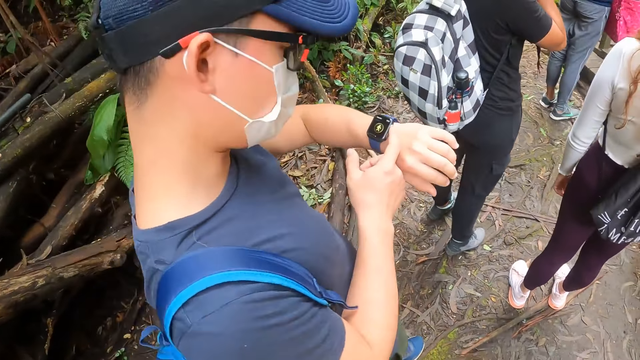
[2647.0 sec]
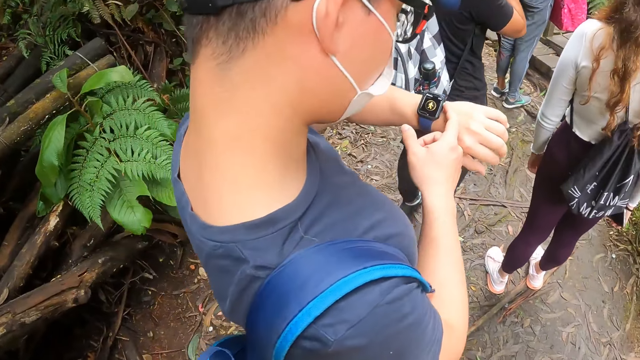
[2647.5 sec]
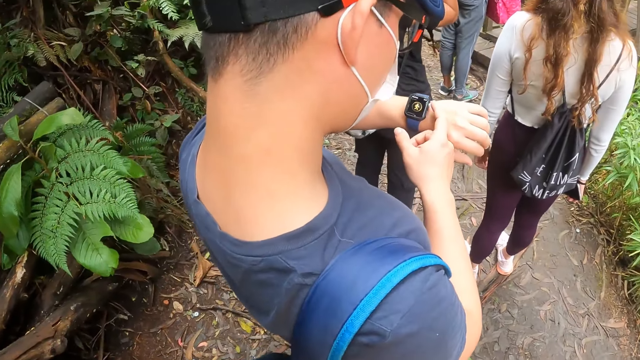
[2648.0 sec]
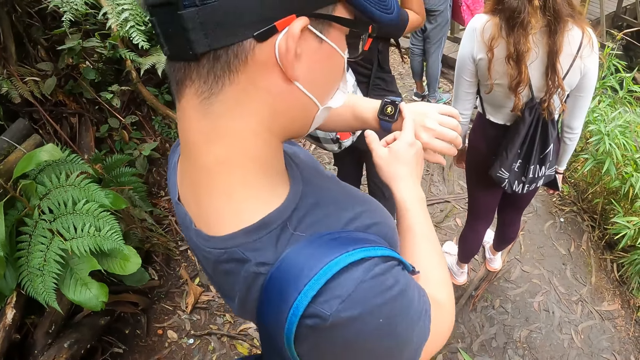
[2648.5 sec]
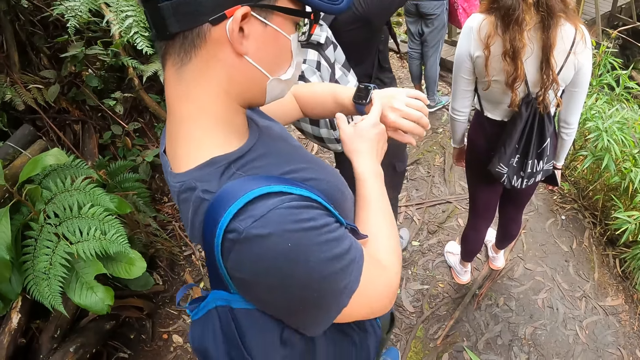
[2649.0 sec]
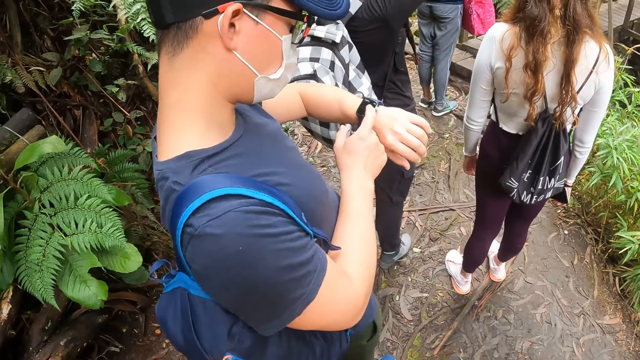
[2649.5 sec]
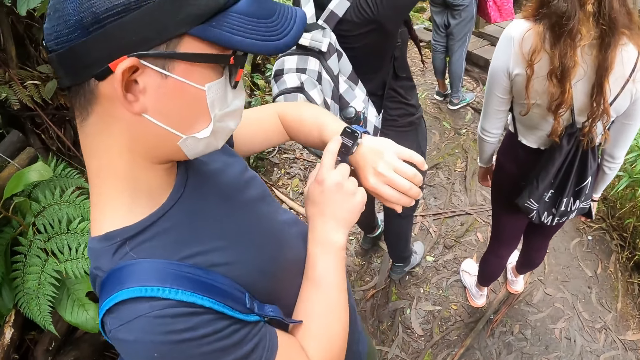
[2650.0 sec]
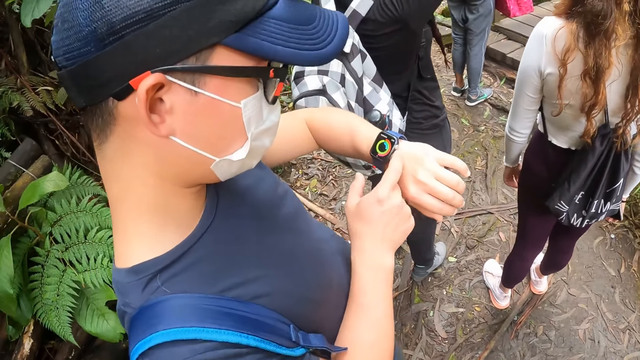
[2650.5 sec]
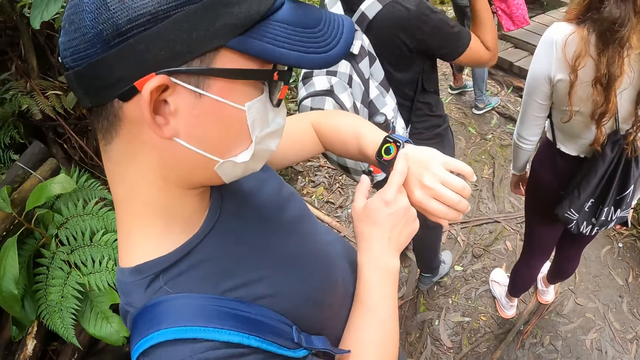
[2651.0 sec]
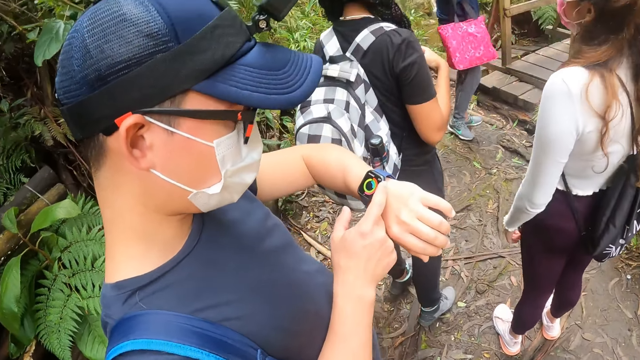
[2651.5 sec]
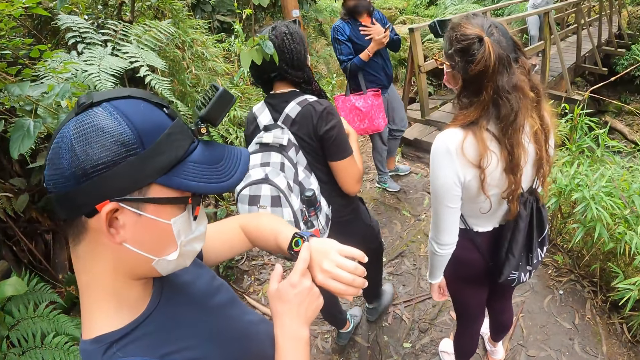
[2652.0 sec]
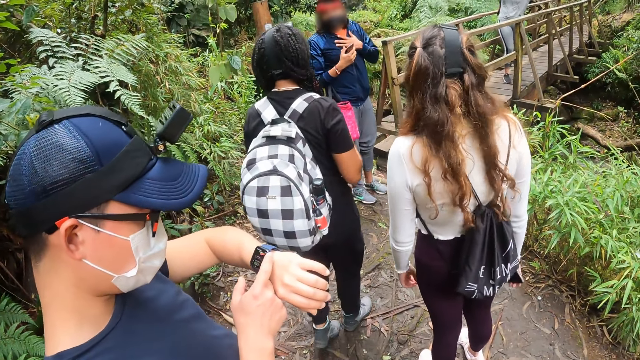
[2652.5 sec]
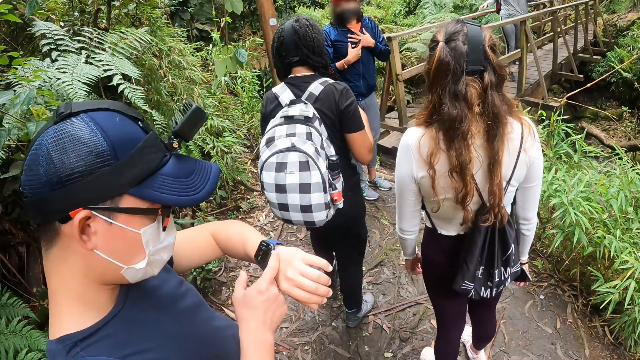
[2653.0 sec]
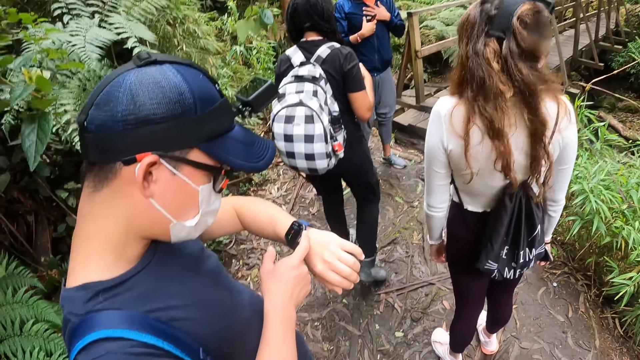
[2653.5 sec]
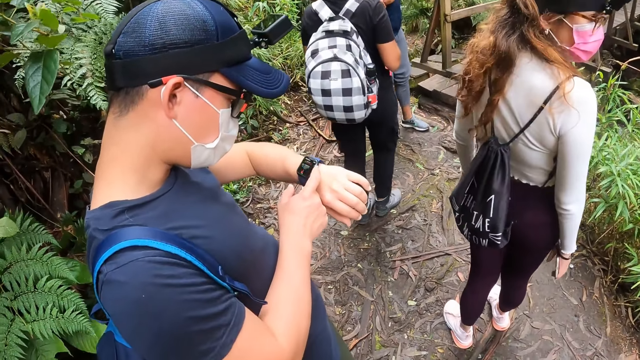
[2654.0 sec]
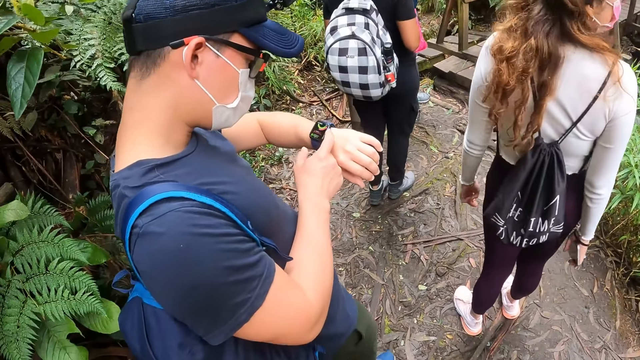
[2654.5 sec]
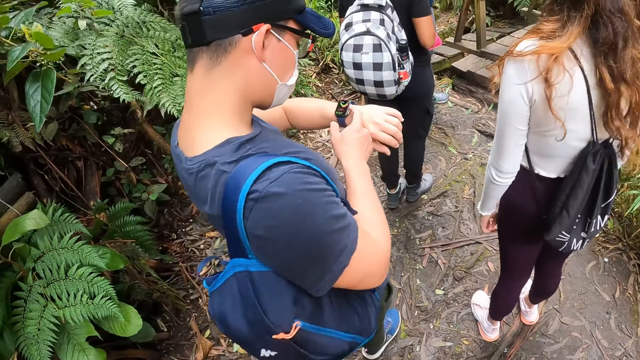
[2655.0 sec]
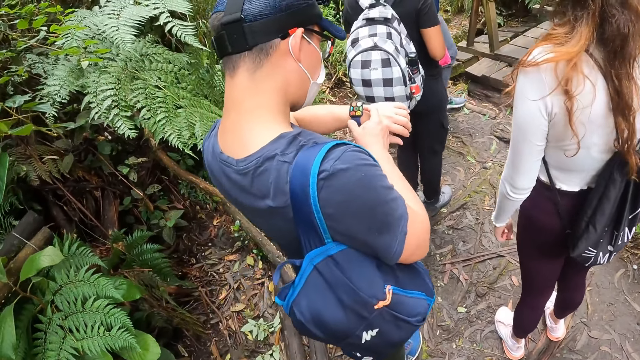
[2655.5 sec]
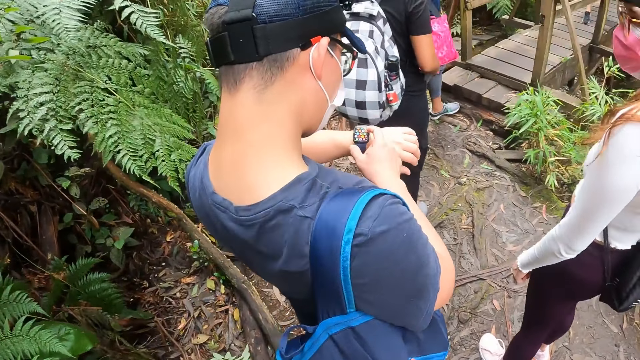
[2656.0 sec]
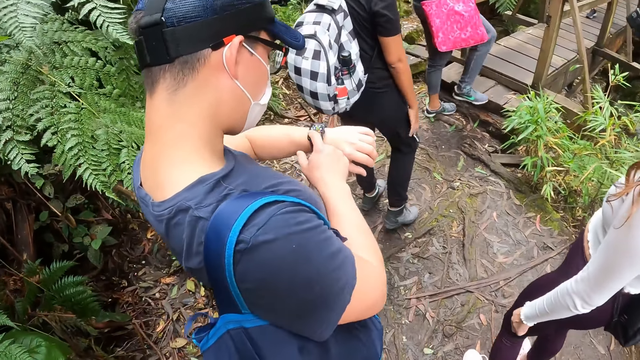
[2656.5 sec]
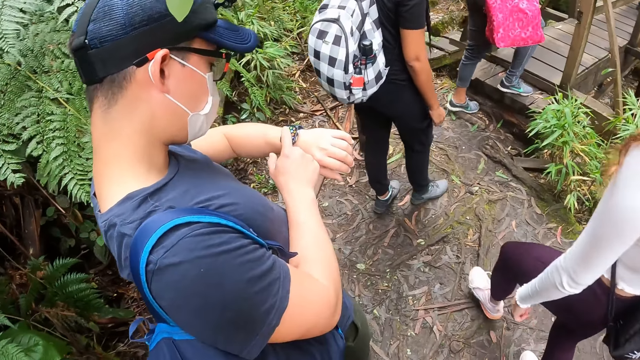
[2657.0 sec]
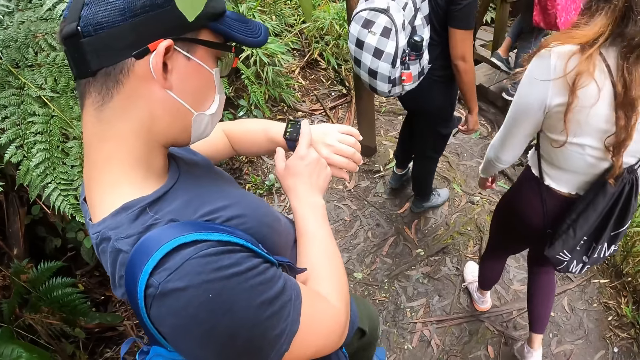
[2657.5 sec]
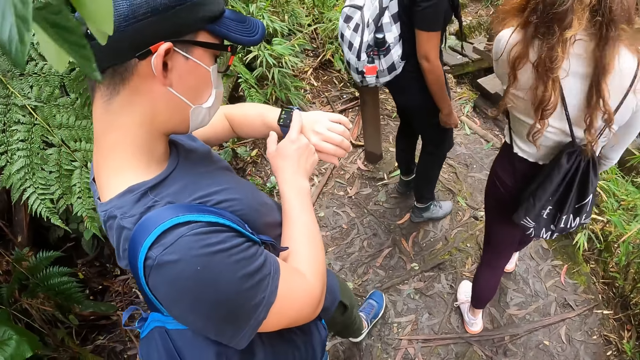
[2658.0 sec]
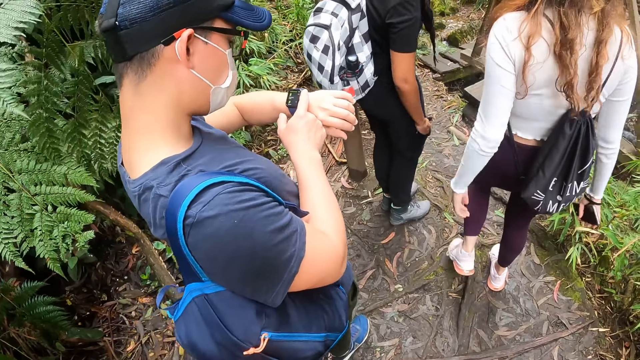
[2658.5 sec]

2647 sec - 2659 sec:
A man walks on the mountain. The camera wearer walks on the mountain.

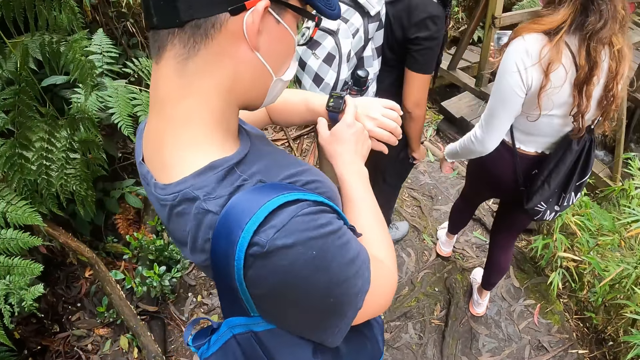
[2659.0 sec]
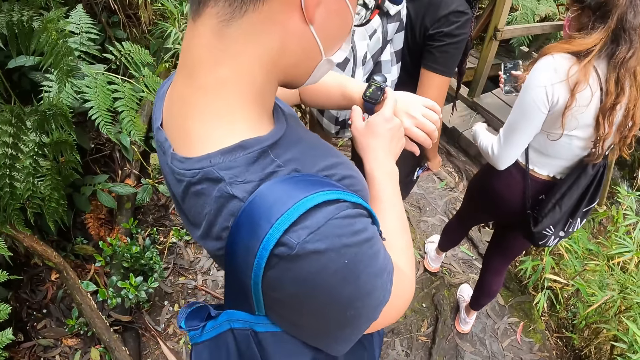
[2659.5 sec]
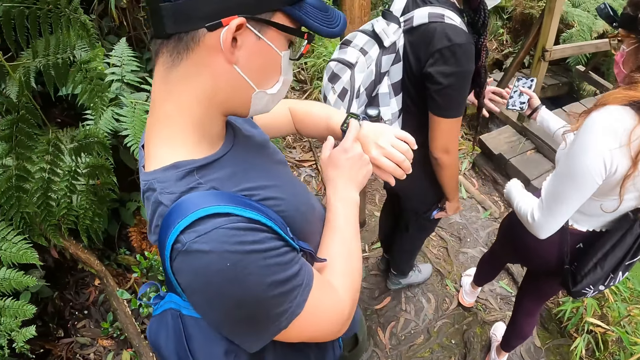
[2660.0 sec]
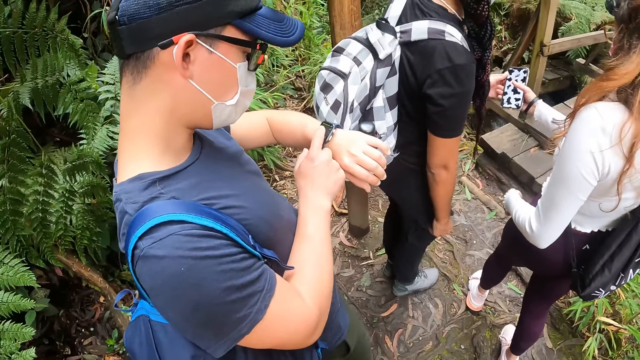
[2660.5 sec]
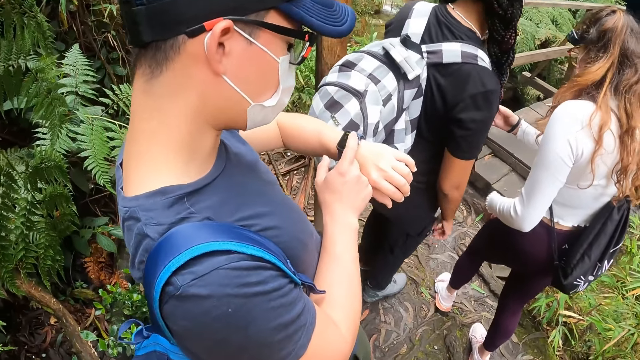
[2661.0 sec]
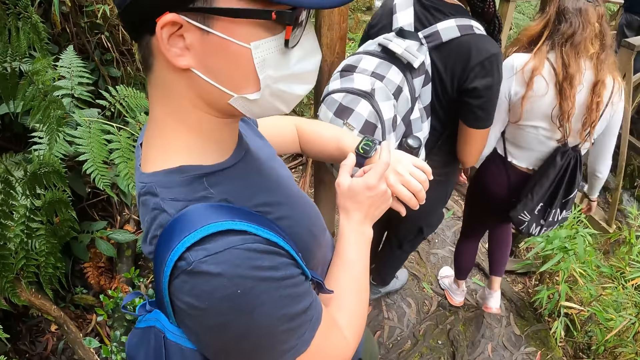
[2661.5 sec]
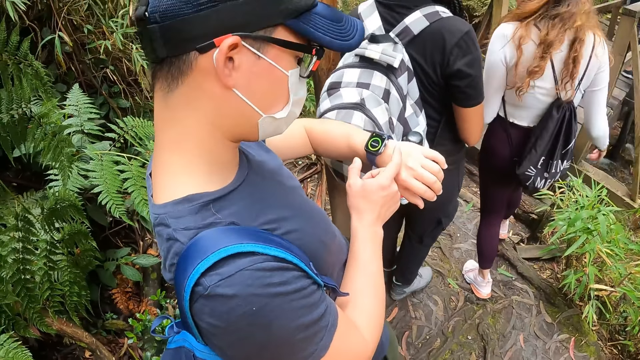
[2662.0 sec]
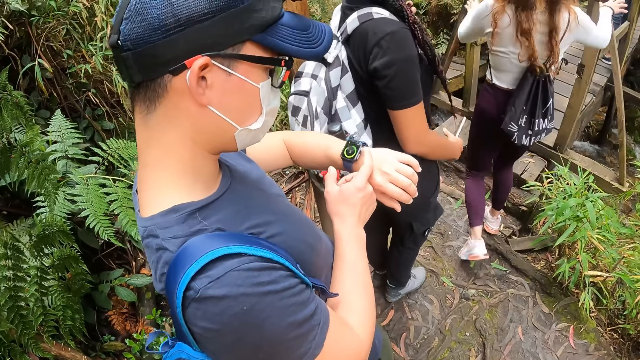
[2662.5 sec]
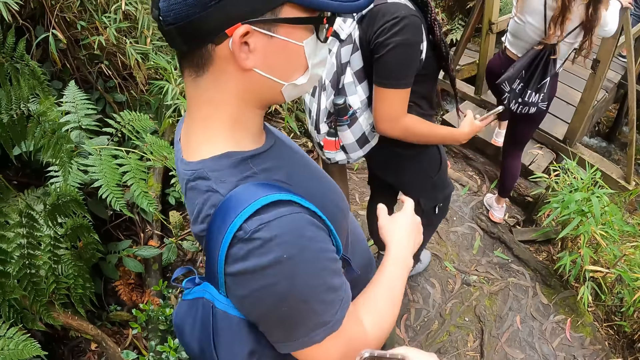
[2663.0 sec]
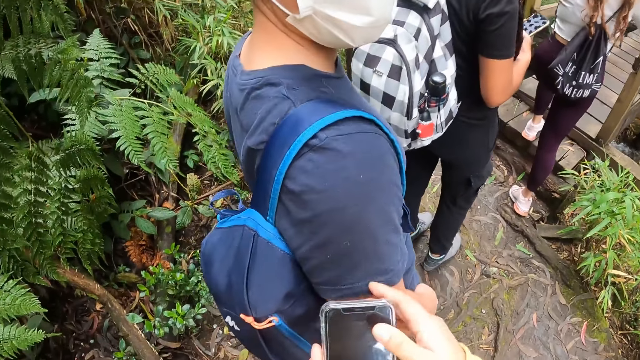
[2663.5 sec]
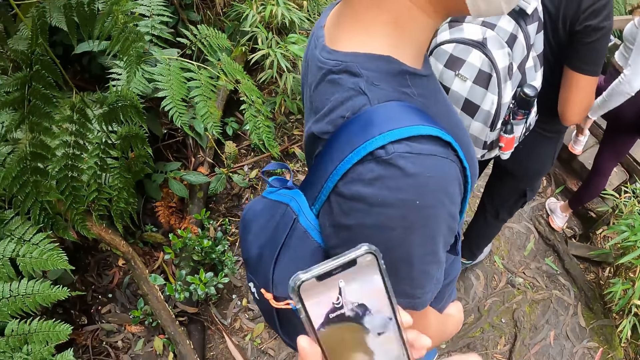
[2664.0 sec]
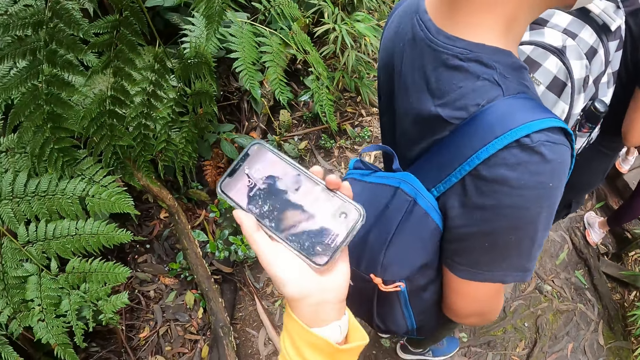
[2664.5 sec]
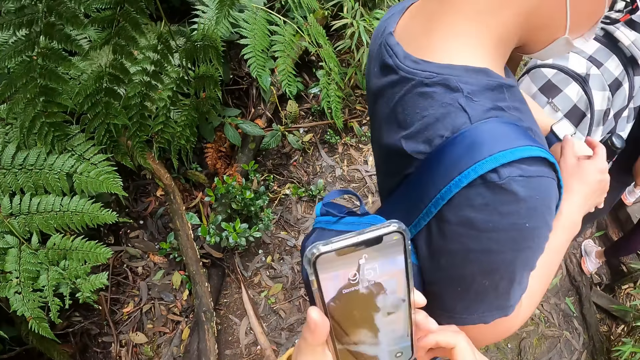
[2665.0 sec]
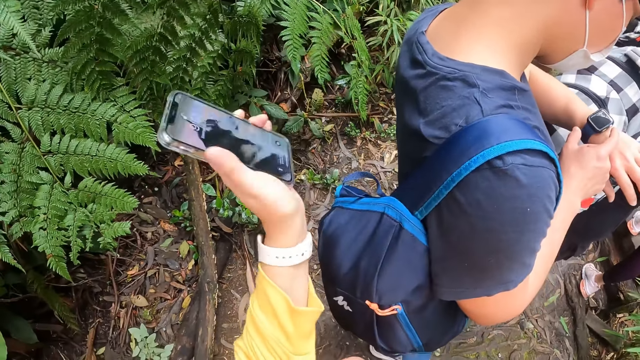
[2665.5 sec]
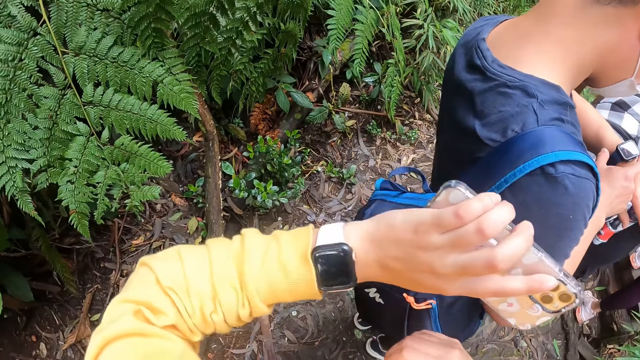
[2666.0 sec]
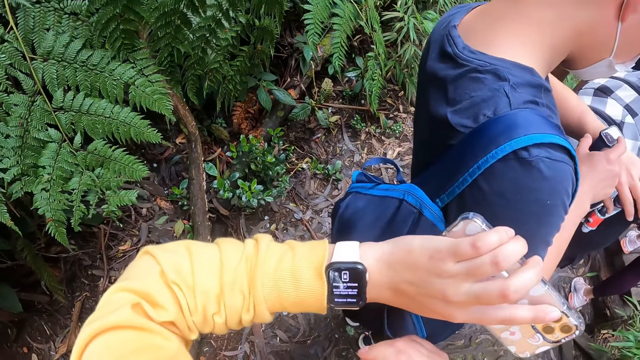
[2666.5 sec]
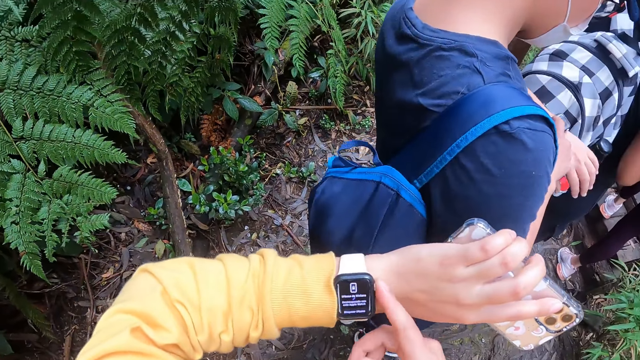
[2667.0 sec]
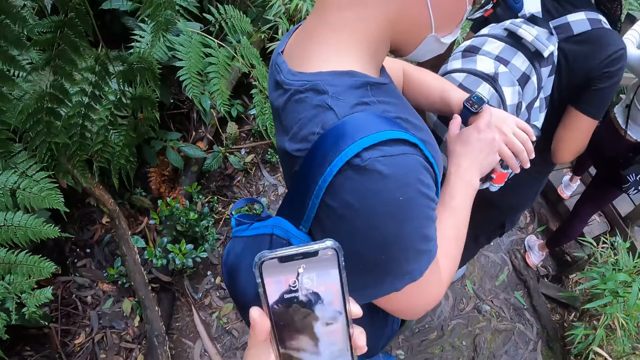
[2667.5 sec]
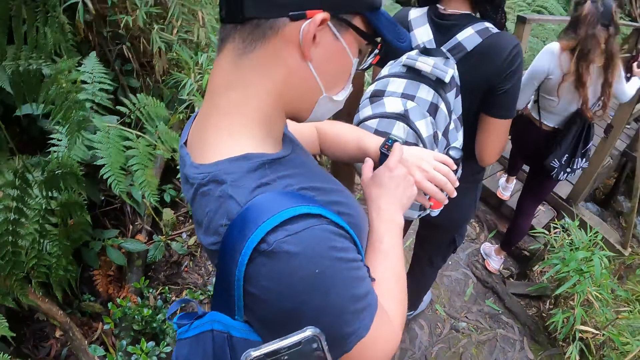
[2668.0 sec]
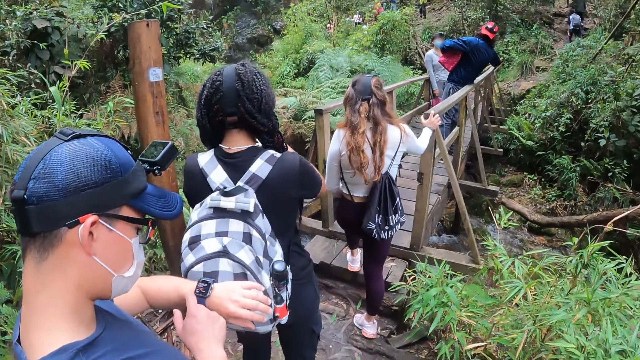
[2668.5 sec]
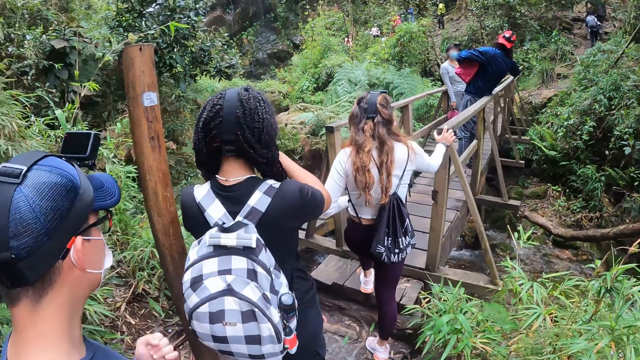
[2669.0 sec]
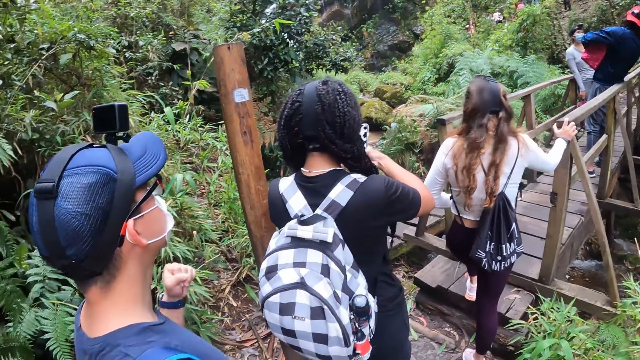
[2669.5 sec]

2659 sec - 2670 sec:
The woman passes the phone in her right hand to the camera wearer on the mountain. The woman puts her leg on a bridge on the mountain. The camera wearer holds the phone on the mountain with both hands. She adjusts the hand of her jacket with her right hand on the mountain and folds the pullover. The man looks at the wrist watch on his left hand on the mountain and operates the wrist watch with his right hand on the mountain. The camera wearer turns the hand. She looks at the wrist watch on her left hand on the mountain. She presses the wrist watch. She presses the phone and operates the phone on the mountain with both hands. She looks around.
